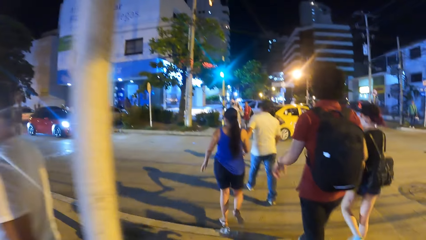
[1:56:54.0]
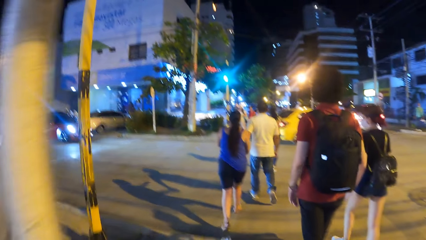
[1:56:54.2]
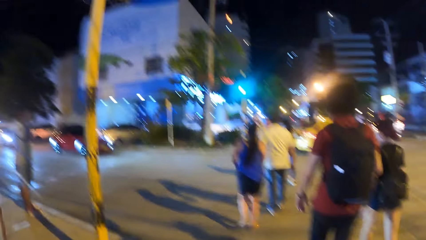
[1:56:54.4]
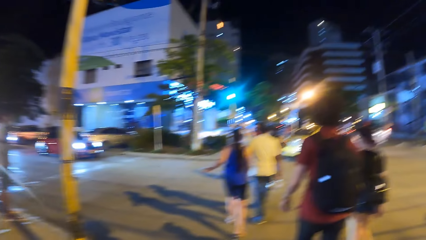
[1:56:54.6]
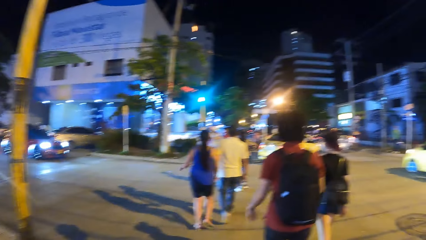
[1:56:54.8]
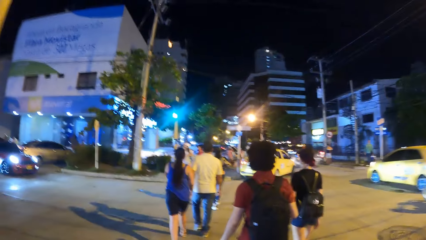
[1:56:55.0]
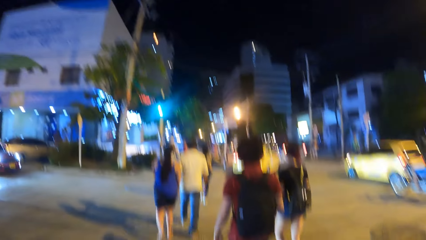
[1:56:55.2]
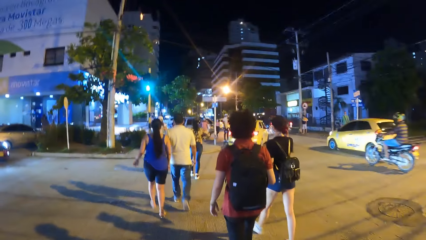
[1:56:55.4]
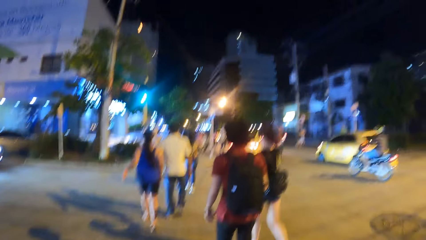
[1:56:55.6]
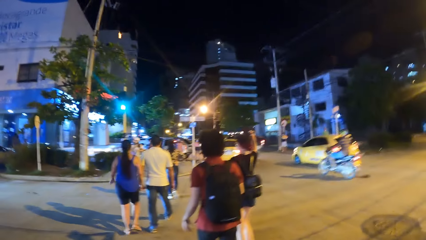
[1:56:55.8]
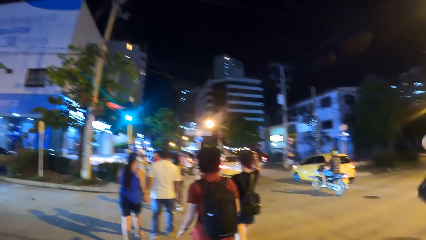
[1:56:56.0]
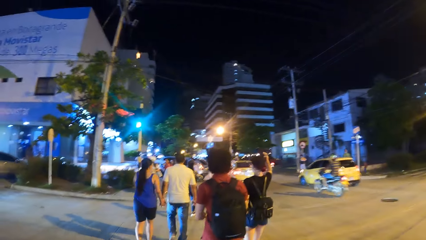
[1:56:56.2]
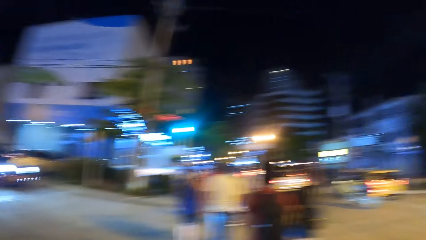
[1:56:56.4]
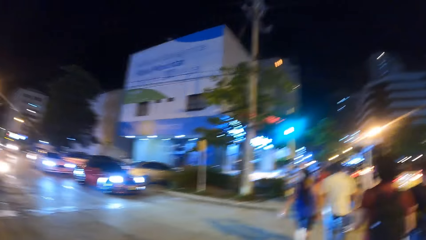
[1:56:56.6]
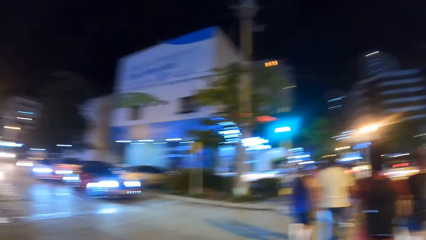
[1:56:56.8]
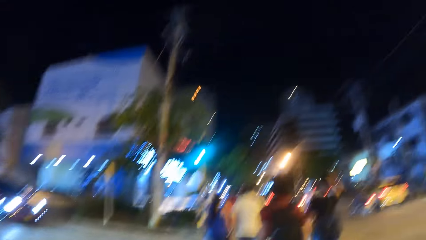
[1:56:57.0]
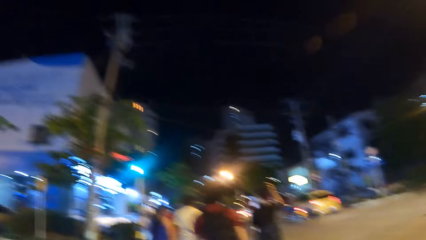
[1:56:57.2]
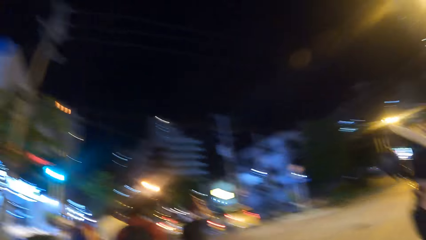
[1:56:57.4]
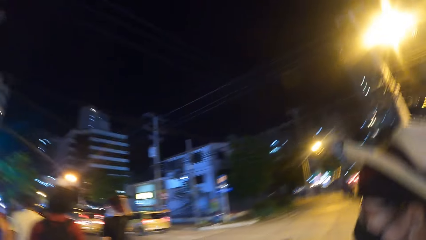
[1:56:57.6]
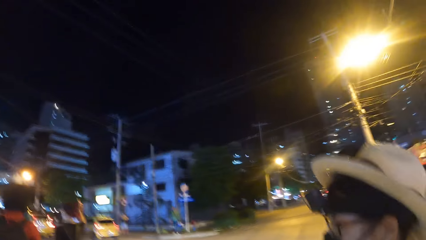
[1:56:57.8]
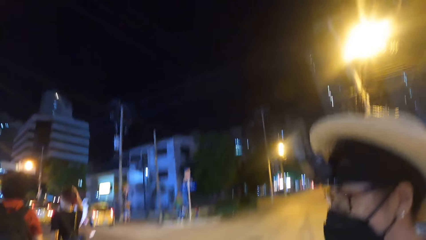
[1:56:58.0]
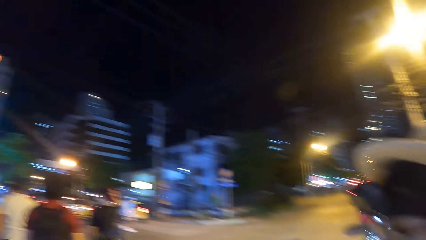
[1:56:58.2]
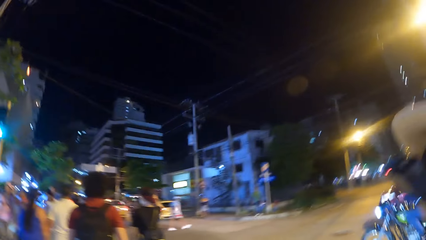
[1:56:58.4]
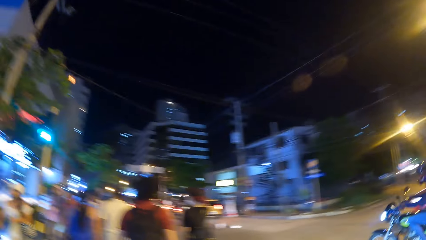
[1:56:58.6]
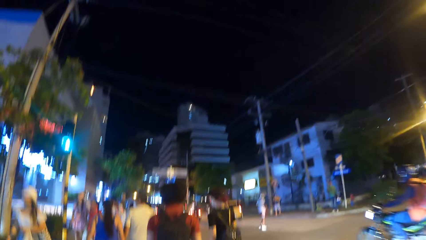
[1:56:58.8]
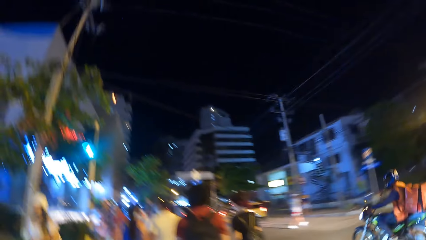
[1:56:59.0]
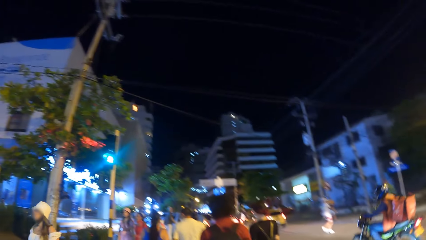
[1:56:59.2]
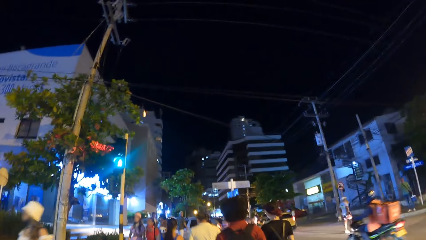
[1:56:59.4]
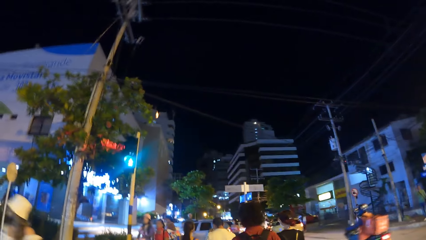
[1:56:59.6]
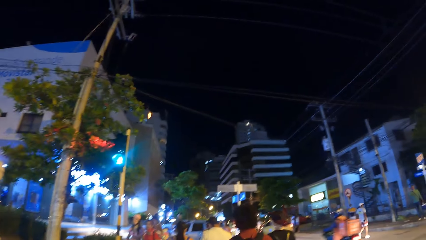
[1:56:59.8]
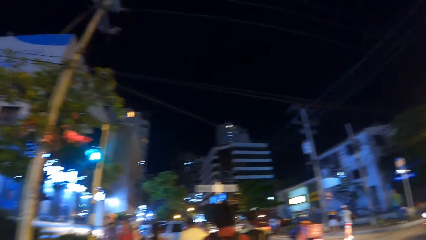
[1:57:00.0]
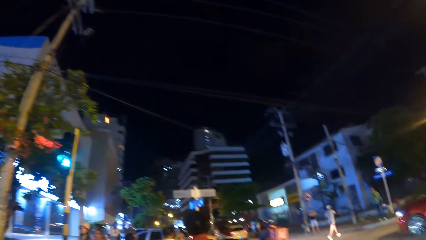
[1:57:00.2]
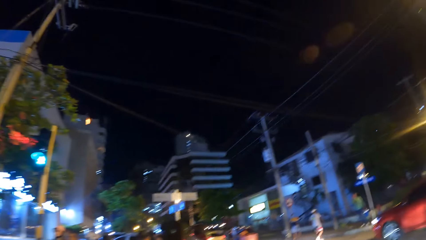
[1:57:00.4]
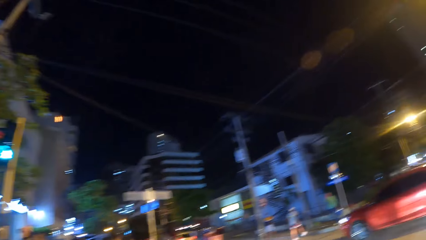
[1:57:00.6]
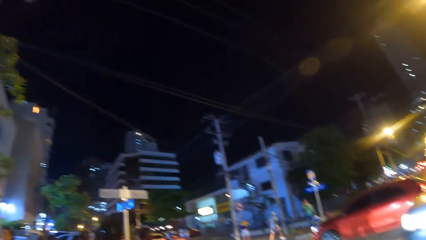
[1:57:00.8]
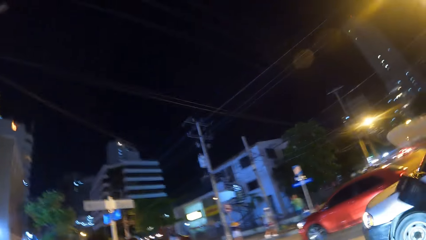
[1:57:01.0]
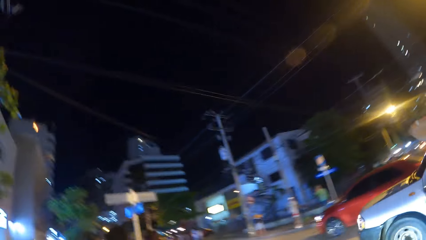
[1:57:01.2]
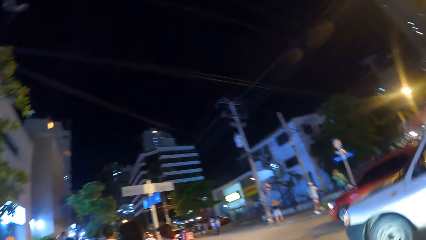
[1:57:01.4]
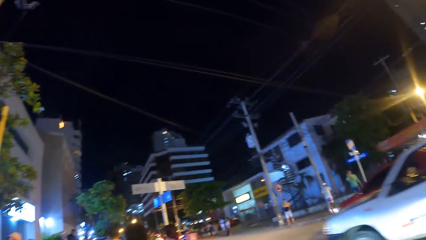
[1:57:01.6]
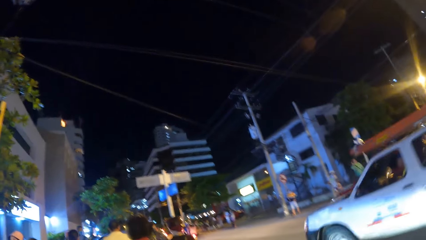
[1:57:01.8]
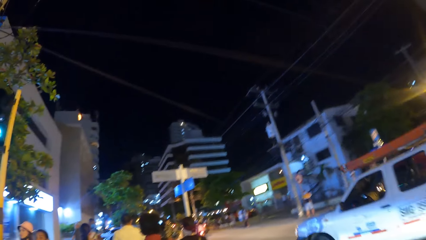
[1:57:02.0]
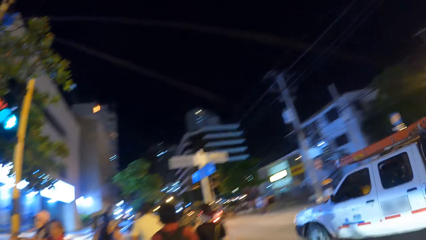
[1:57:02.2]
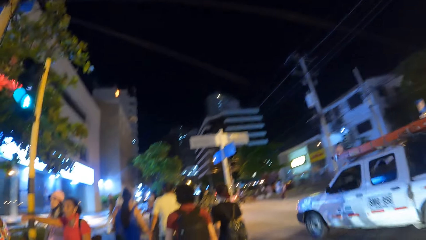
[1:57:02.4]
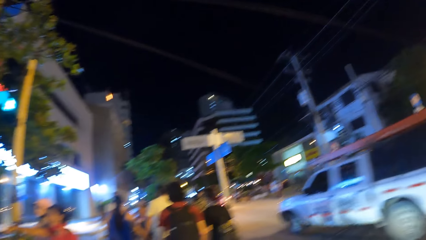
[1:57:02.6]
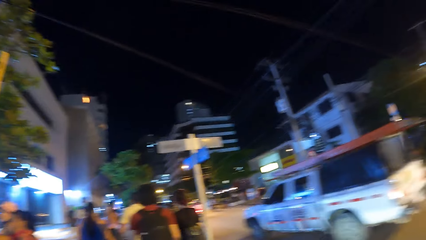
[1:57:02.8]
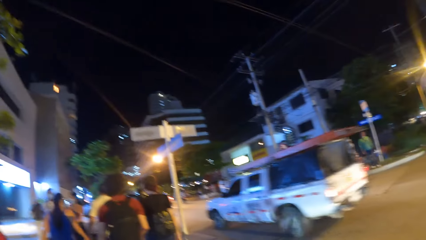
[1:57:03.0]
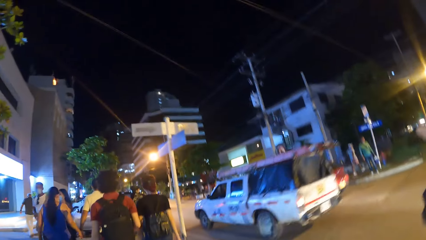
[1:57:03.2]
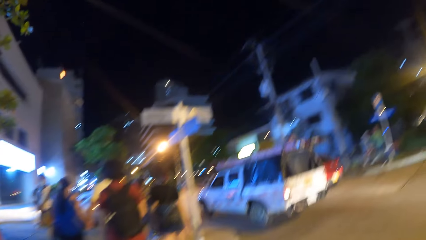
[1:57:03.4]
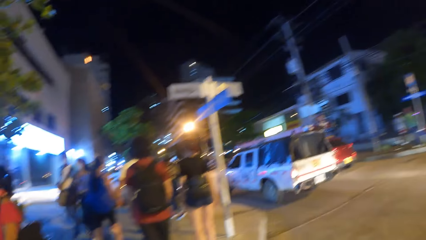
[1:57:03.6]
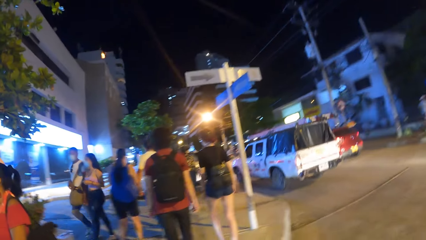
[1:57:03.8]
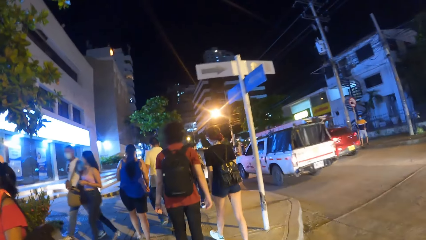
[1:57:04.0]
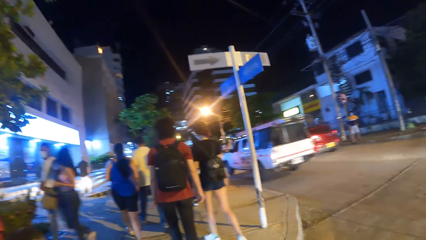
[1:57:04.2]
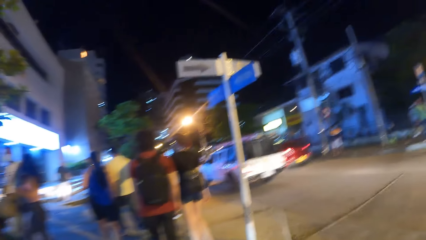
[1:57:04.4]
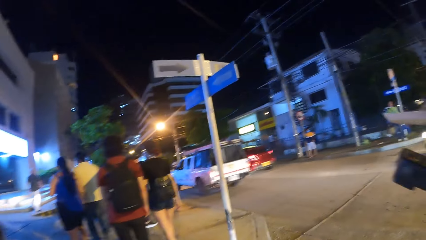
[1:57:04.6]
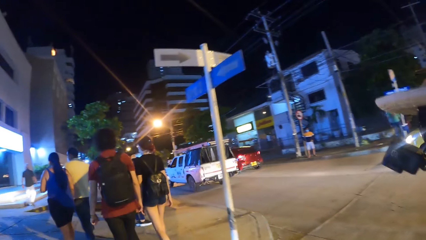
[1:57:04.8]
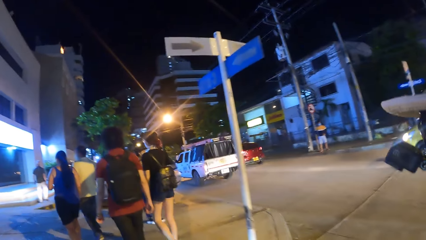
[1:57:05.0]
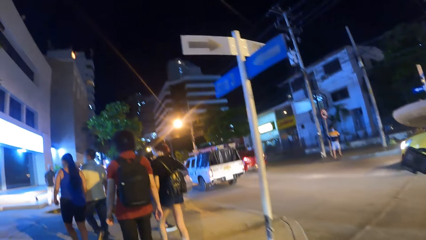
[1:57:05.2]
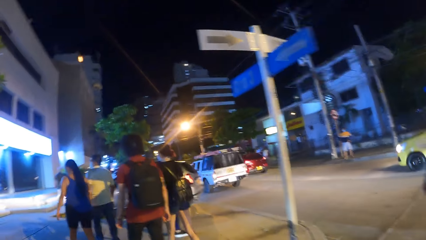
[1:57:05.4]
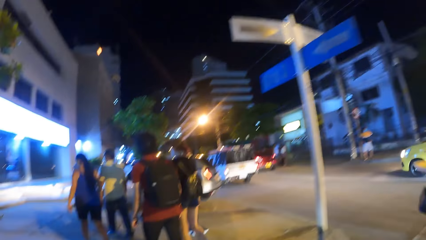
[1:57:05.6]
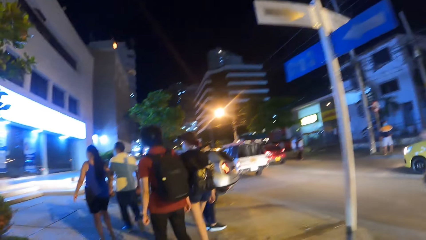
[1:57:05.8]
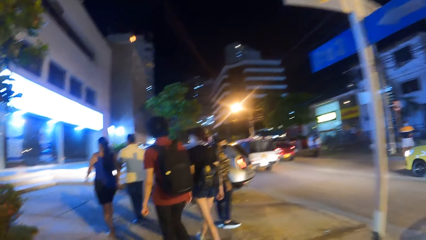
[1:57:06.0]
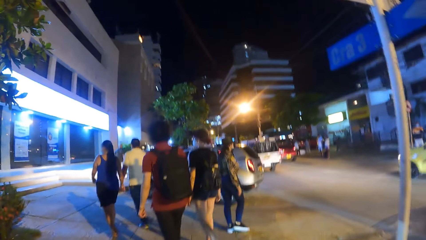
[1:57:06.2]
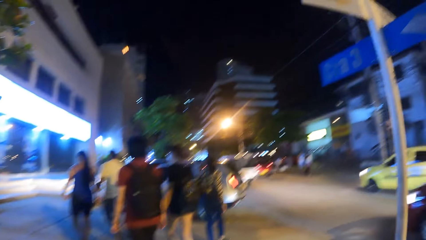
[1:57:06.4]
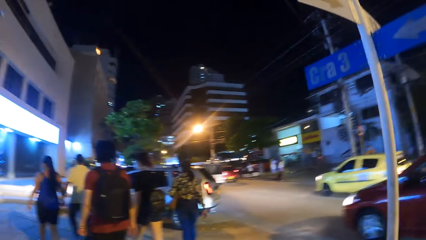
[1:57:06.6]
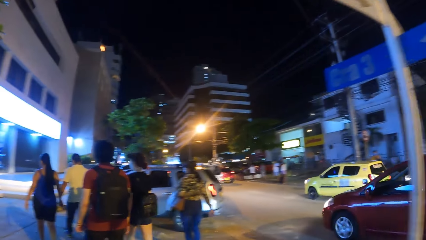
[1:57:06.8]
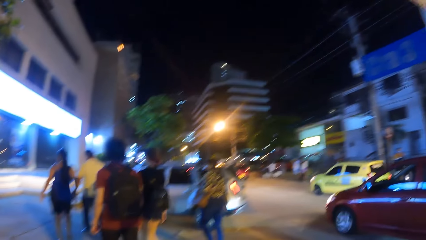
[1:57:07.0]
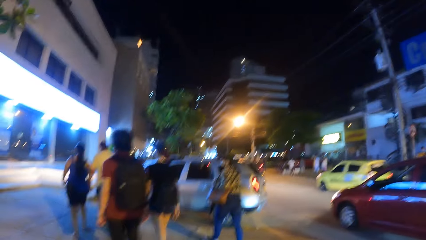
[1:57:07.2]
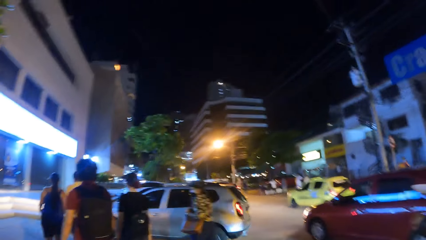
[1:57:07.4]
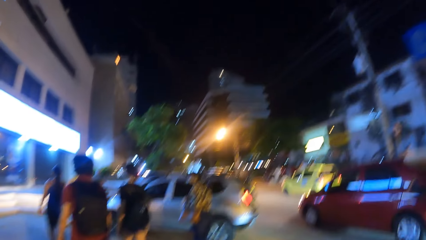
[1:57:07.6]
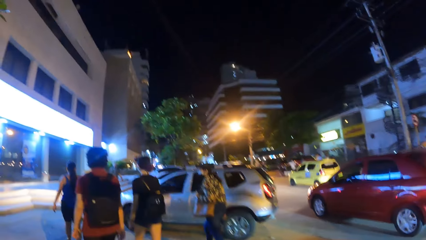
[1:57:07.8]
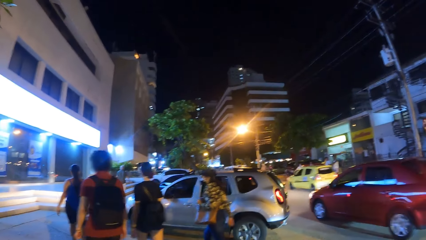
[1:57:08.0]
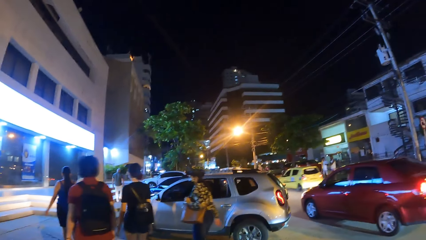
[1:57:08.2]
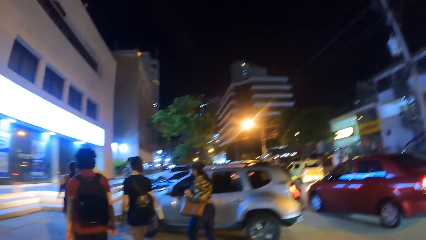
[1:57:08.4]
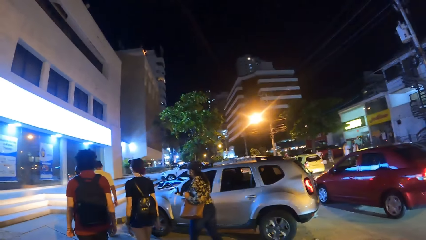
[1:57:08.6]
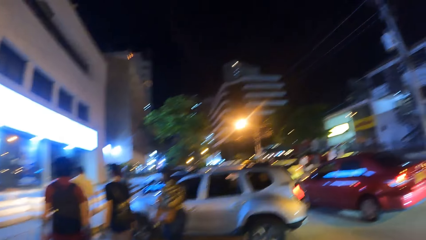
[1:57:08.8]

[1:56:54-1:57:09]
The camera wearer walks on the crosswalk. They walk on the sidewalk of the road.
